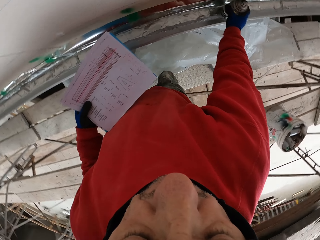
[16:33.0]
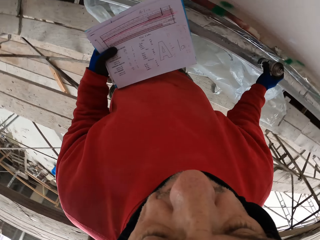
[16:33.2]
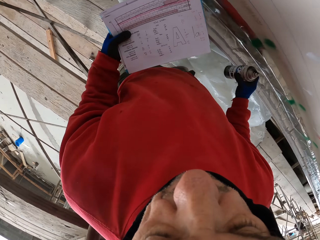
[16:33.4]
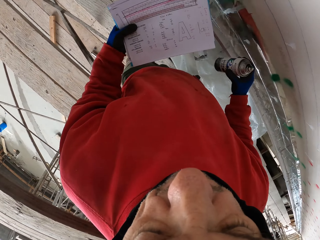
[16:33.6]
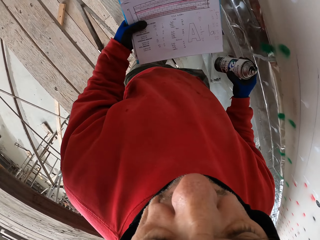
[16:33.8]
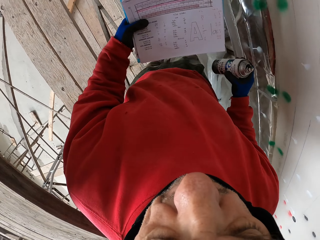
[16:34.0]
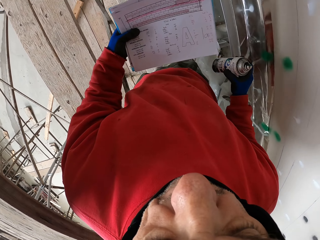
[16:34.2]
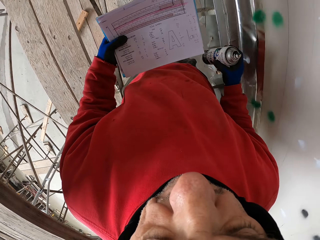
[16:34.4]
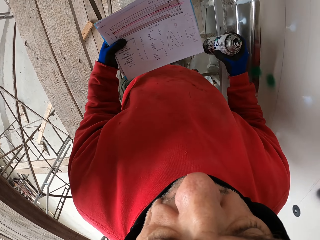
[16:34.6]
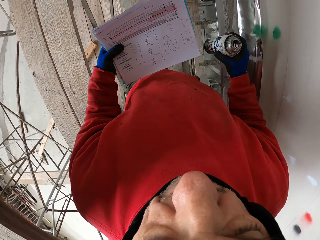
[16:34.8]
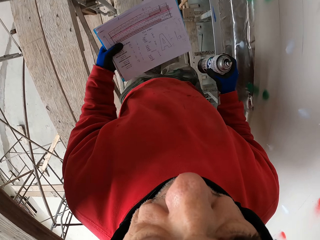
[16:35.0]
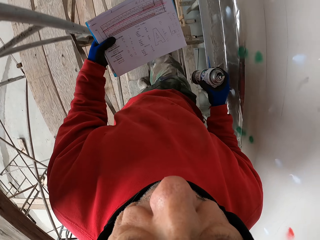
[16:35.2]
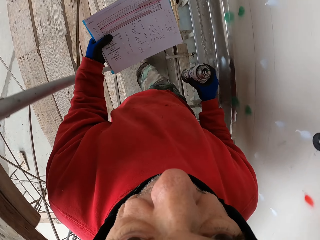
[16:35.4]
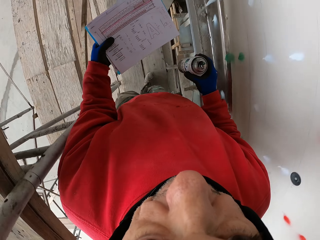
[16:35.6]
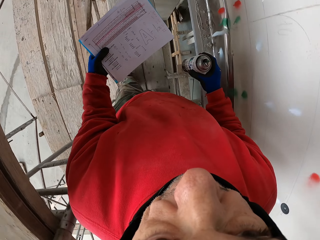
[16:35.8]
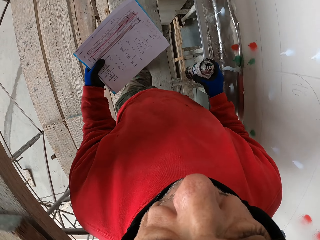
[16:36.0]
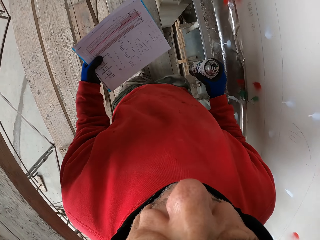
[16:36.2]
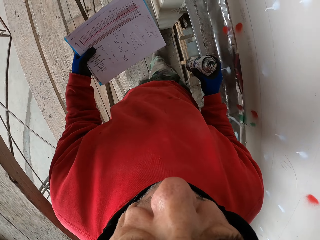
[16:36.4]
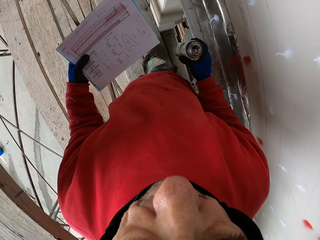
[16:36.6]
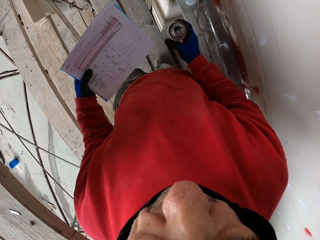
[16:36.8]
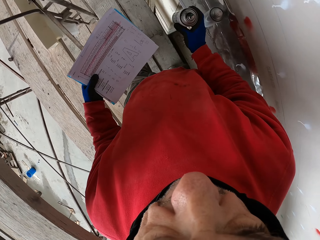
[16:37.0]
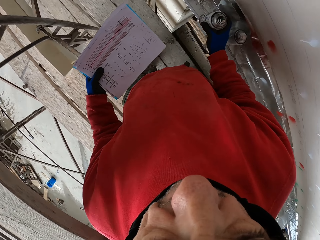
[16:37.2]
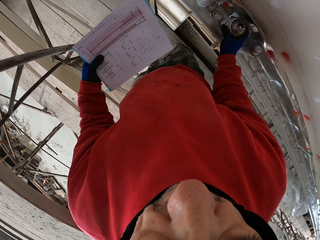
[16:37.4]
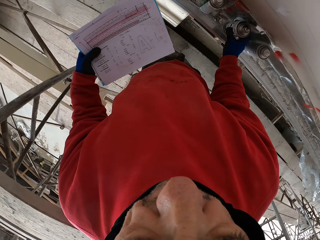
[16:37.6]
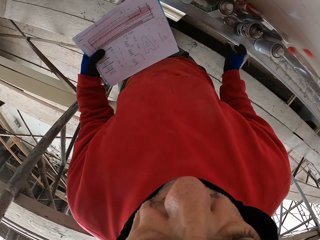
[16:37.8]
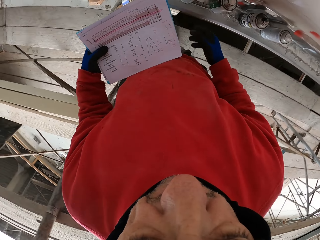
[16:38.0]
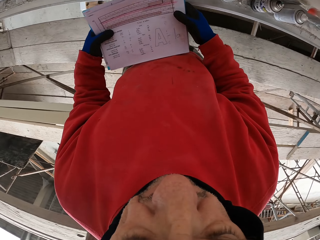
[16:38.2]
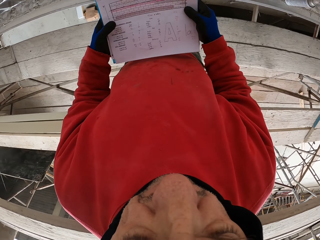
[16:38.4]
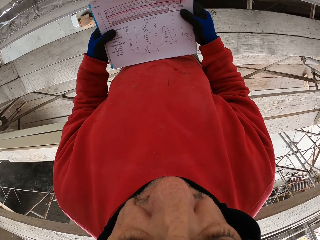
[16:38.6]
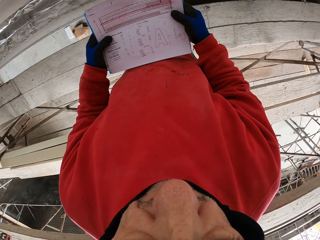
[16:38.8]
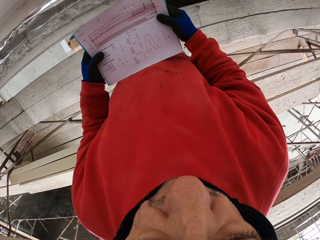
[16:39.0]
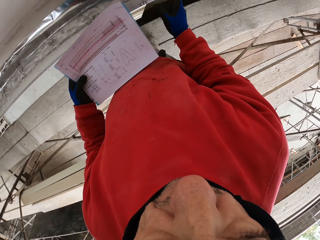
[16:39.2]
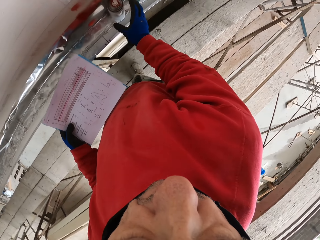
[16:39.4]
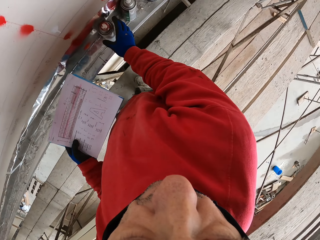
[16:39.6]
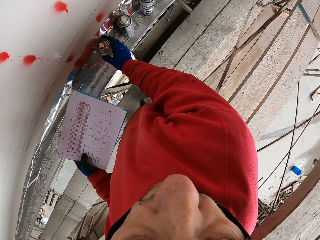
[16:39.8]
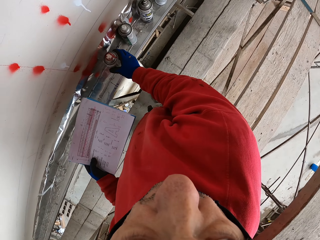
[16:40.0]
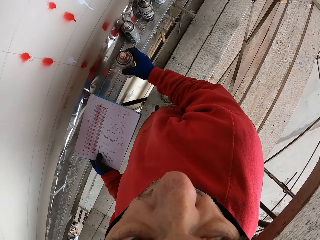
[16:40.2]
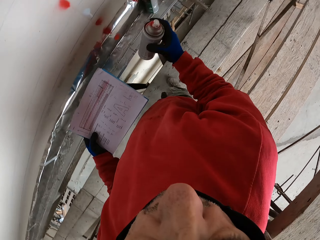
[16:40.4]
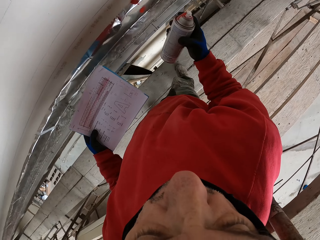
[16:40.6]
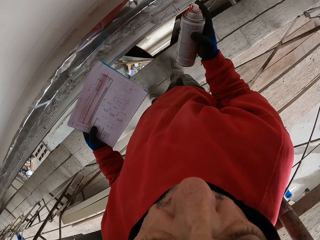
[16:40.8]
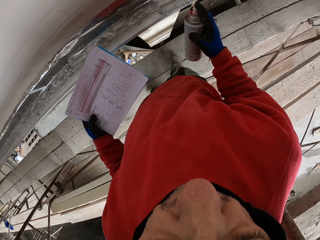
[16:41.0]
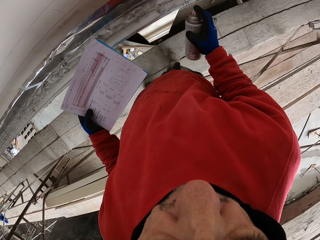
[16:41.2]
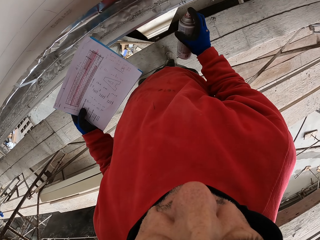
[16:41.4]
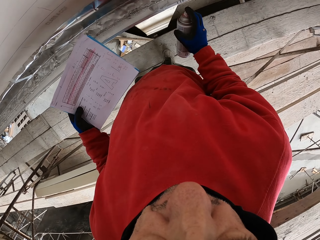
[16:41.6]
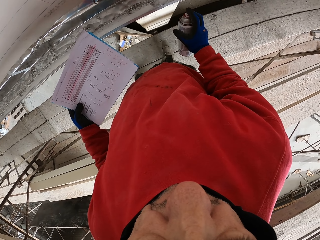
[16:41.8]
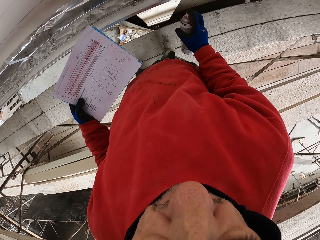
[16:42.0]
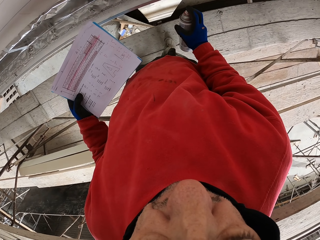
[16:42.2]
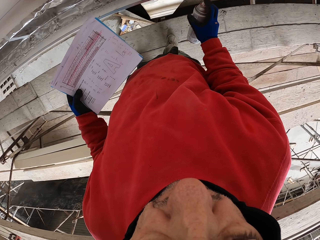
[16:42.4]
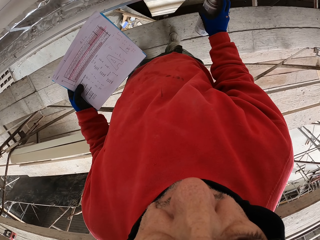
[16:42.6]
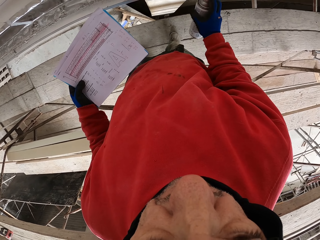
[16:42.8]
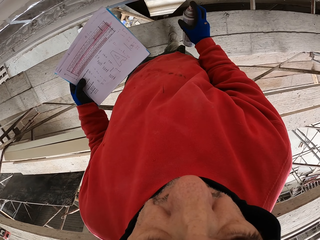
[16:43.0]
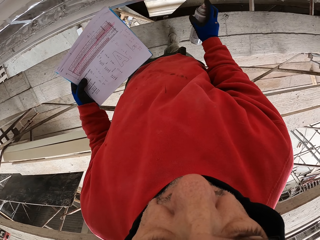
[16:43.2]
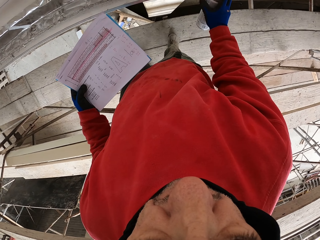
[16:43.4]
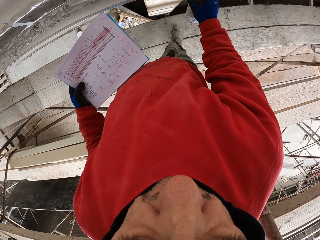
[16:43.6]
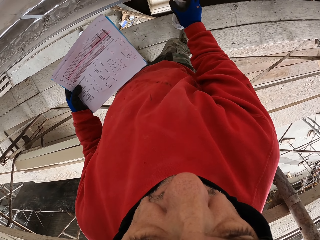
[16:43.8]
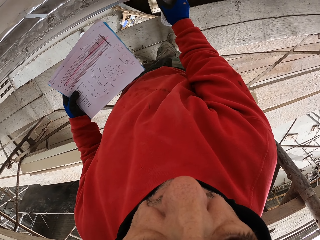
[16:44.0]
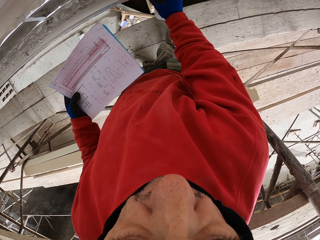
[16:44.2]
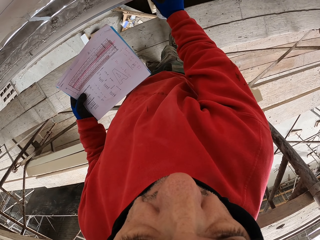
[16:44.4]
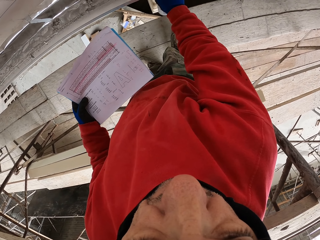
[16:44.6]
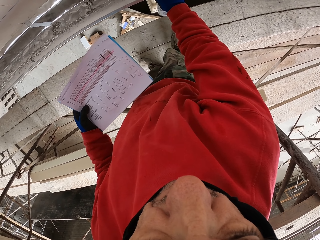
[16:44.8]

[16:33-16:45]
The camera wearer picks the spraying can from the shelf and walks on the wooden surface. They place the spraying can on the wooden surface. They read instructions on the paper and hold the paper. They pick the spraying can from the shelf. They look at the wall. They spray marks on the wall.

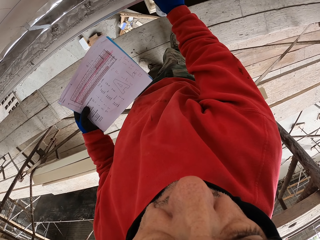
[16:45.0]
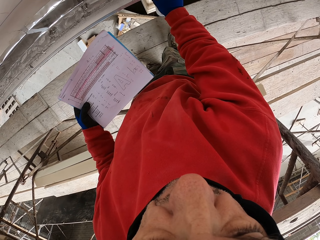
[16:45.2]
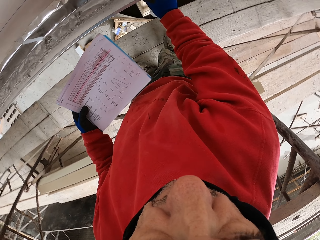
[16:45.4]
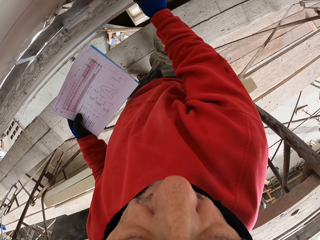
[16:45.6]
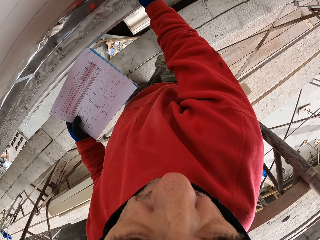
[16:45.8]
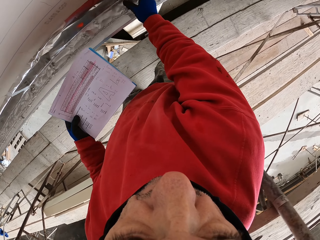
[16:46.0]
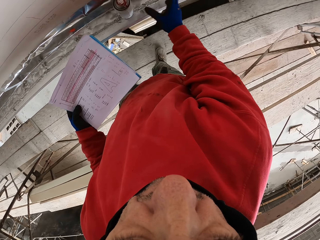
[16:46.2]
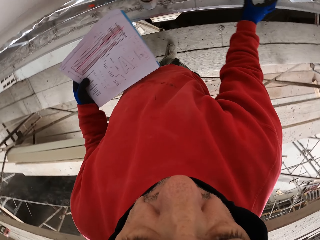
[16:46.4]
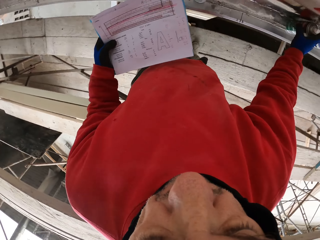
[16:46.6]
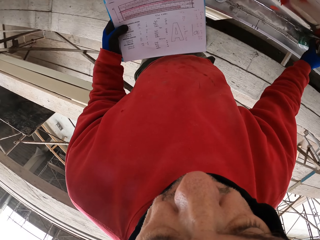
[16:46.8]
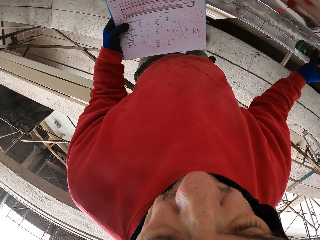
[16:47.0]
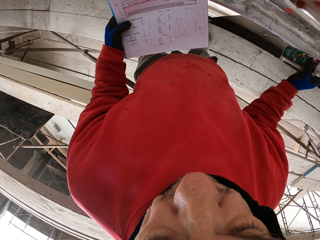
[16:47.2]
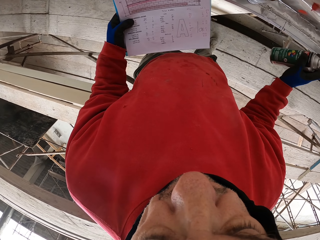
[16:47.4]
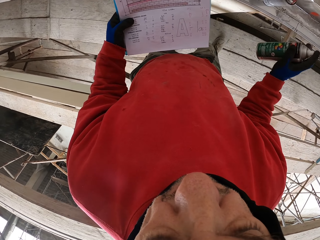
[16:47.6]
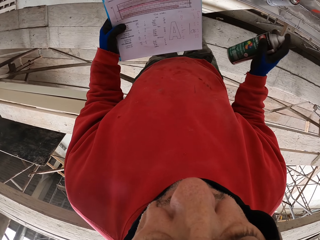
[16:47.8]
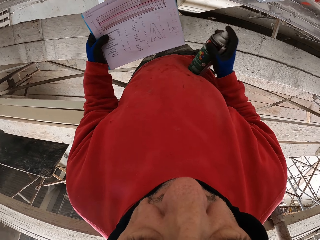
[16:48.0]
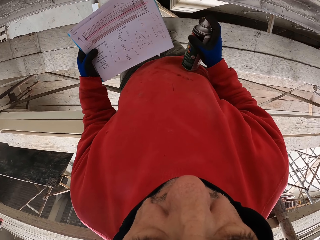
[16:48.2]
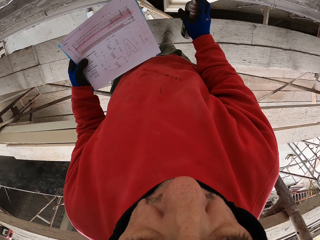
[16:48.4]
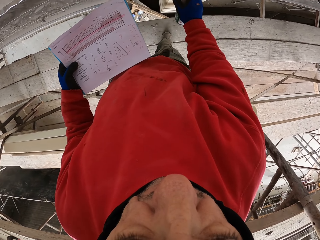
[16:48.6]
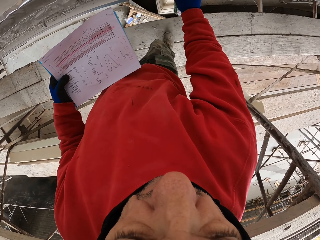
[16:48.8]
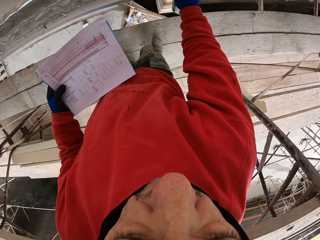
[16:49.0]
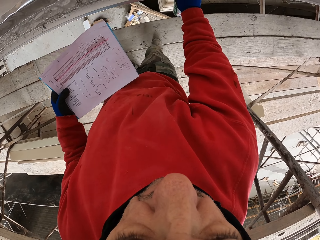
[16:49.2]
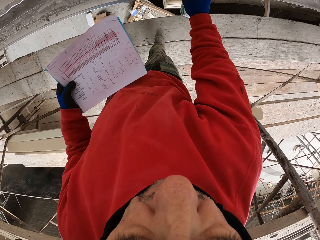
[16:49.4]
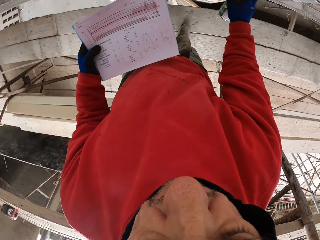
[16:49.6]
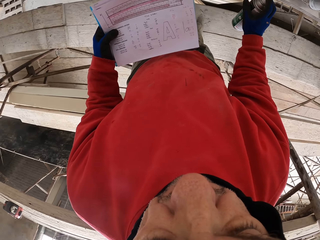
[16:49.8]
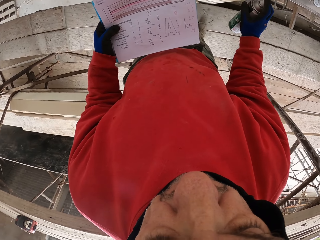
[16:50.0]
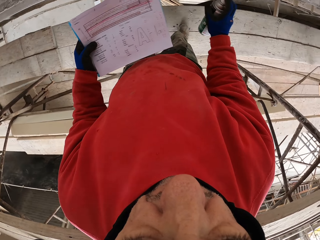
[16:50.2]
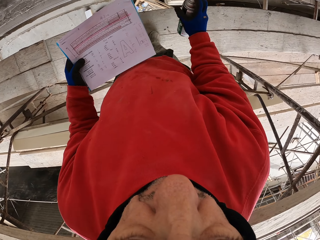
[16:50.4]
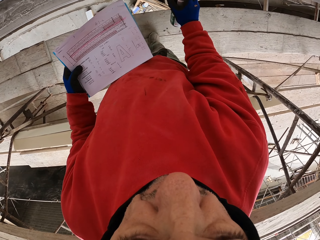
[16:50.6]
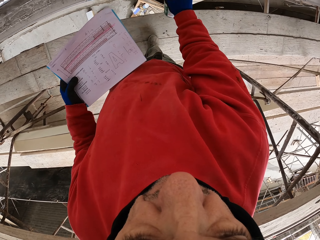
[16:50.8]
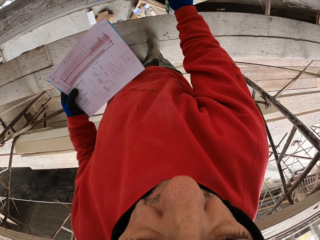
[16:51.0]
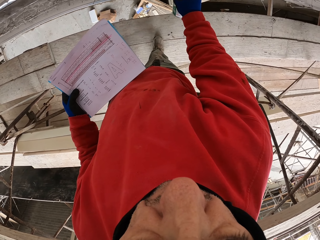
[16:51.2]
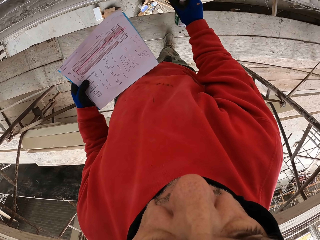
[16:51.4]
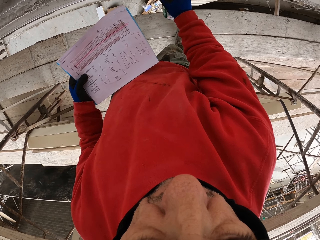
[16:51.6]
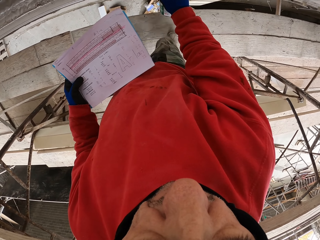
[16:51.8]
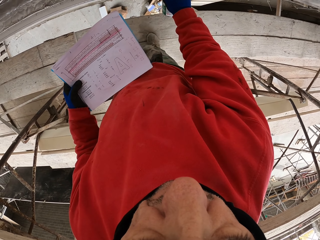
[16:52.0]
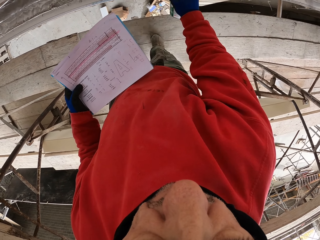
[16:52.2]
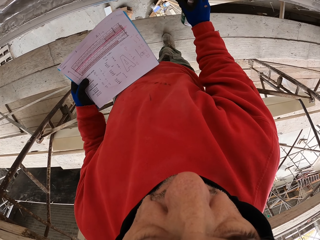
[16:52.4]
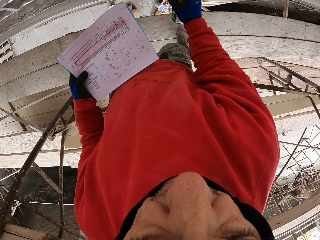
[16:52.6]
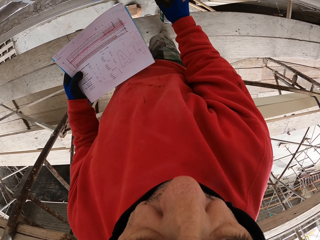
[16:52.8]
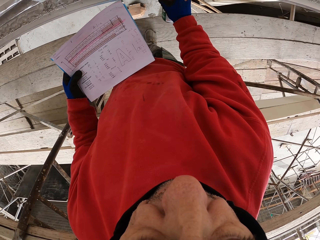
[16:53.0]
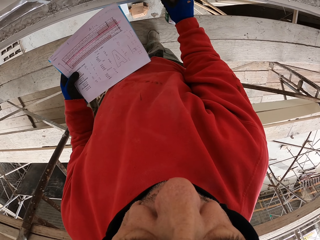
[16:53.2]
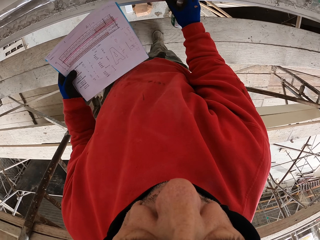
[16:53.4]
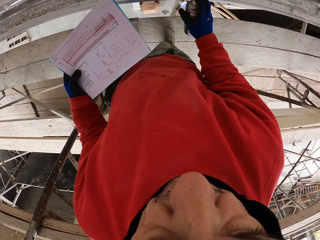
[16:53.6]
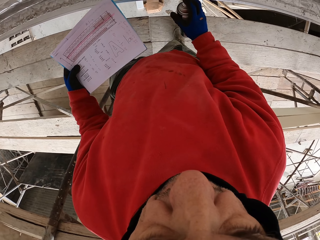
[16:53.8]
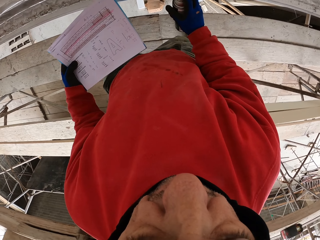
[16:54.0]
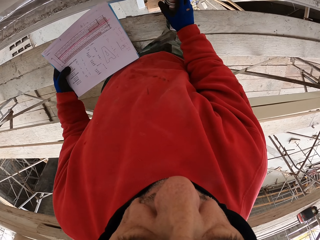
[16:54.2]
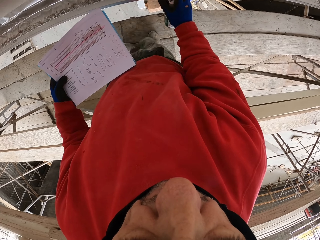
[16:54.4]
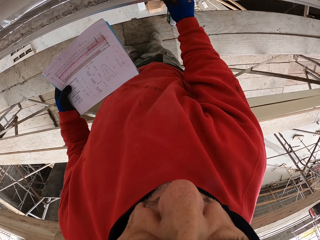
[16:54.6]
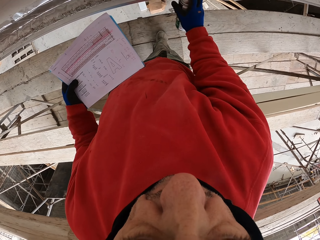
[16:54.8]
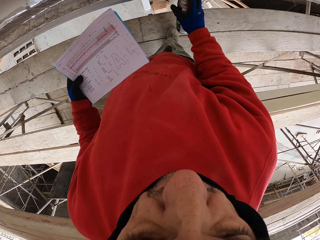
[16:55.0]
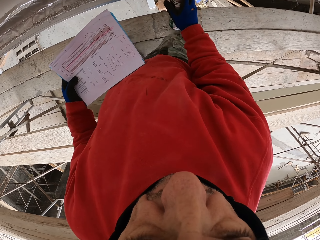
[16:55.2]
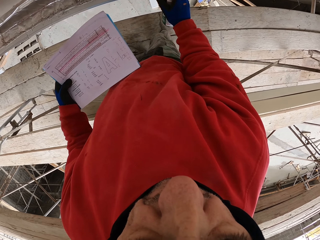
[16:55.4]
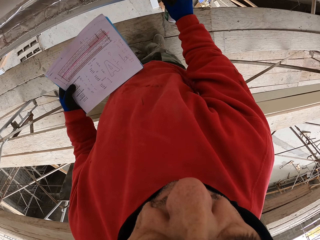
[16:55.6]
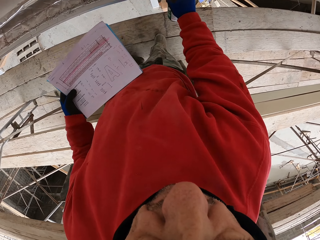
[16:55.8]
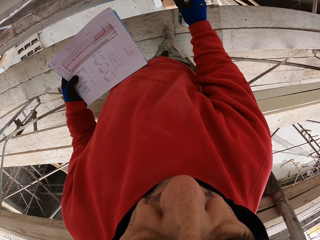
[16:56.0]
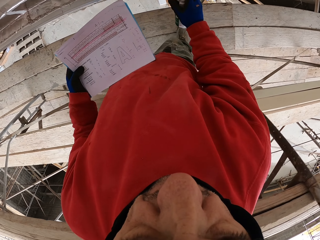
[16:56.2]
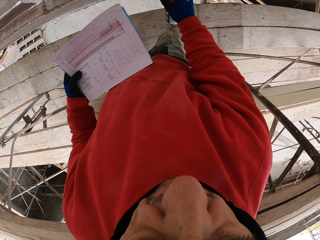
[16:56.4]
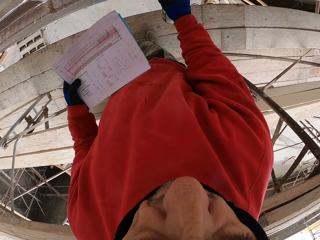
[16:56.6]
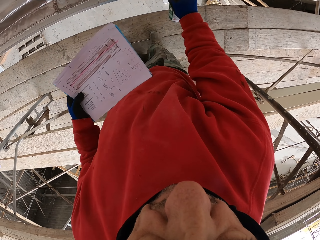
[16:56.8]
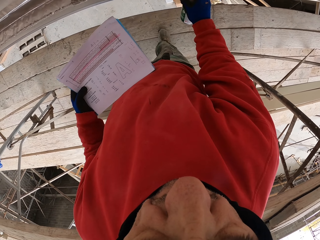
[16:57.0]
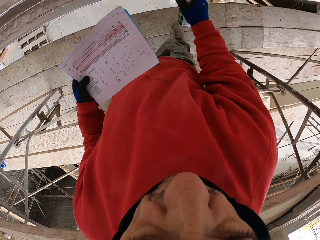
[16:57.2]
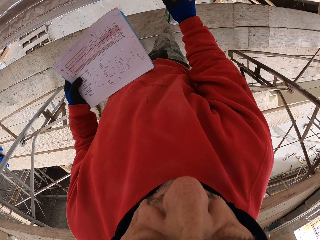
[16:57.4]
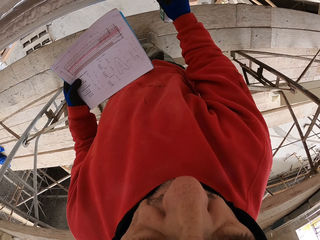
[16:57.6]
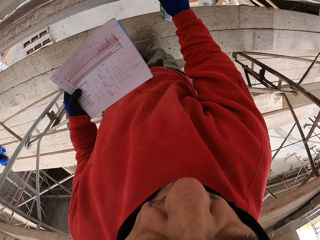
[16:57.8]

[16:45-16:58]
The camera wearer puts the spraying can on the shelf. They pick up the spraying can from the shelf and read instructions on the paper. They spray marks on the wall and walk.
